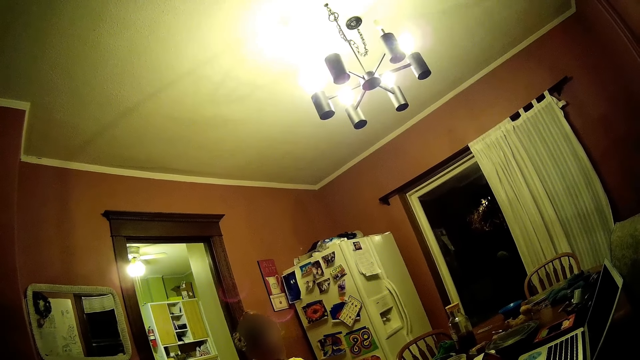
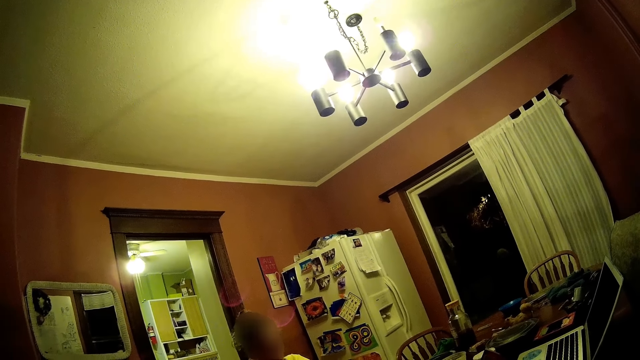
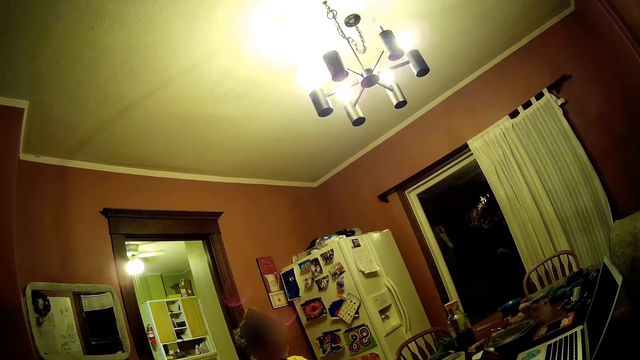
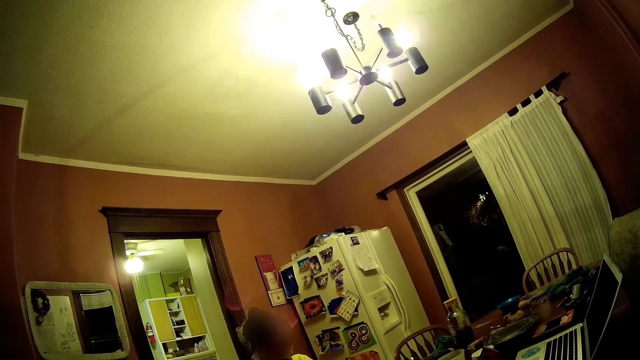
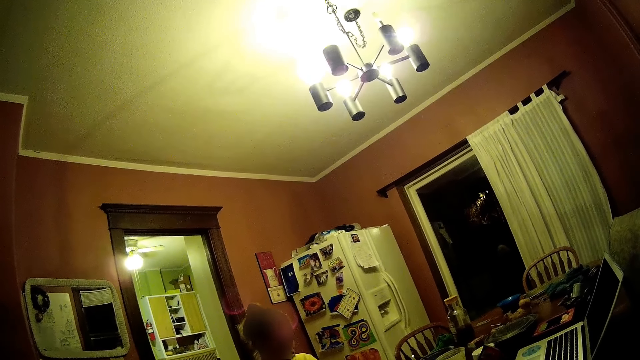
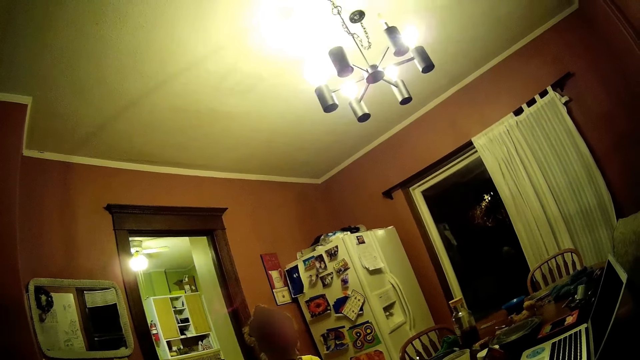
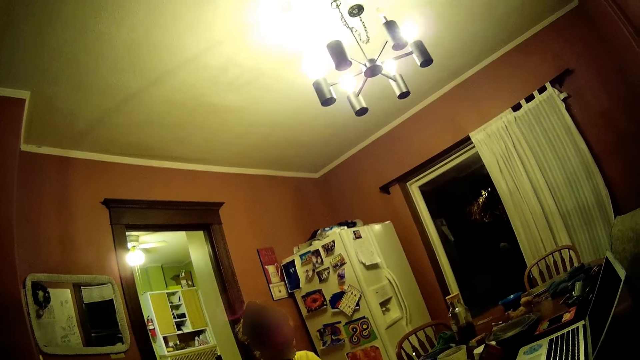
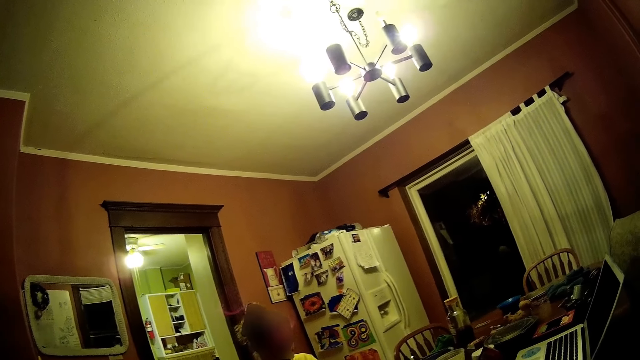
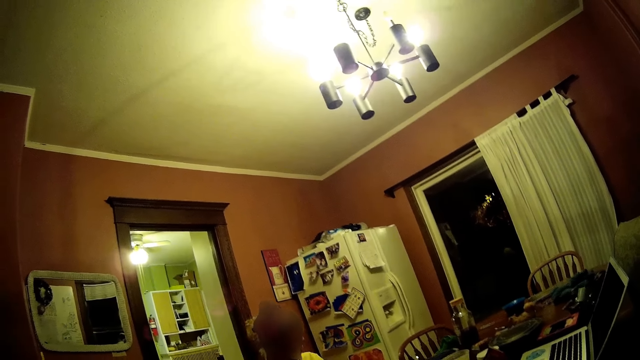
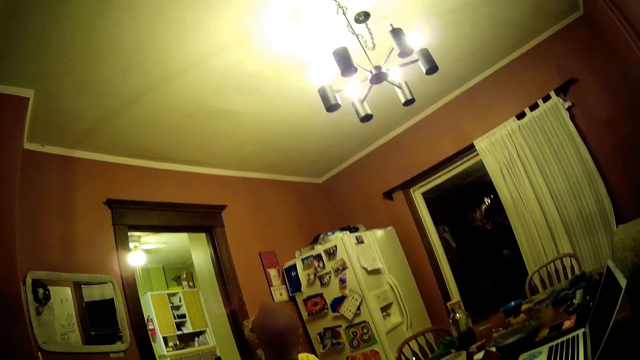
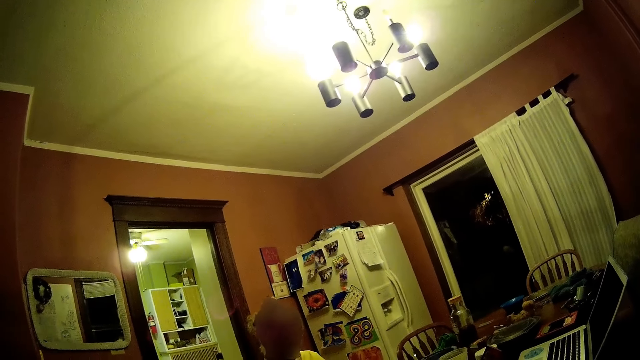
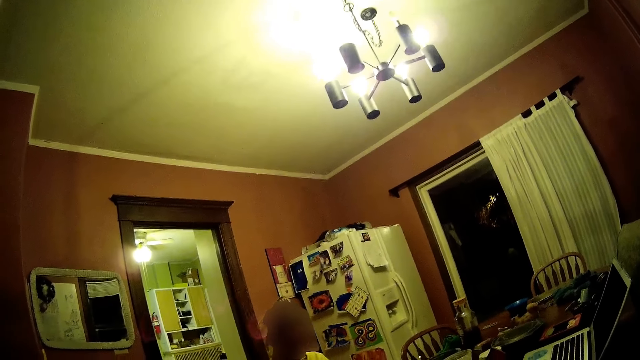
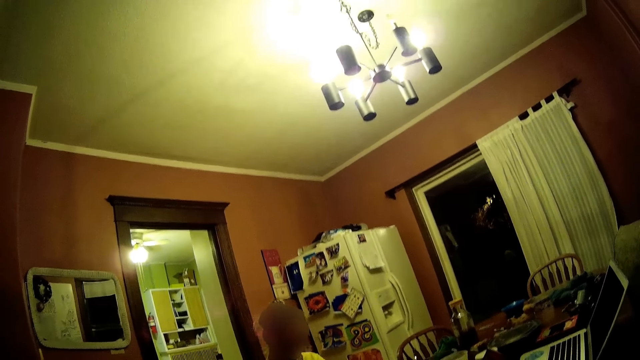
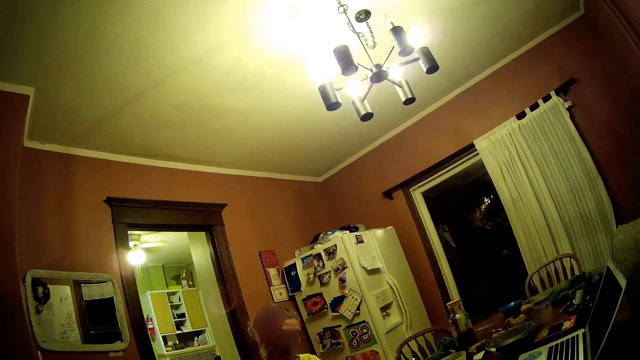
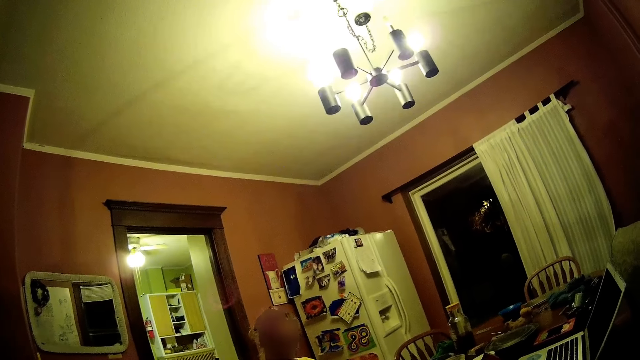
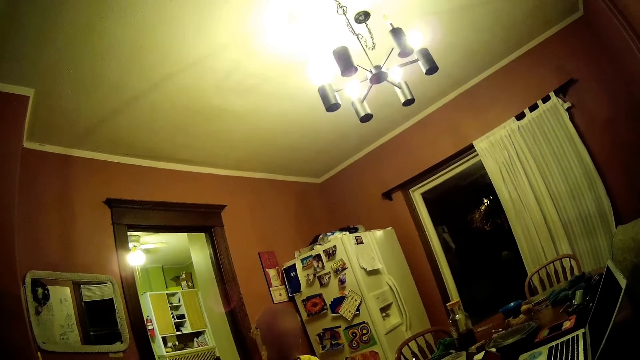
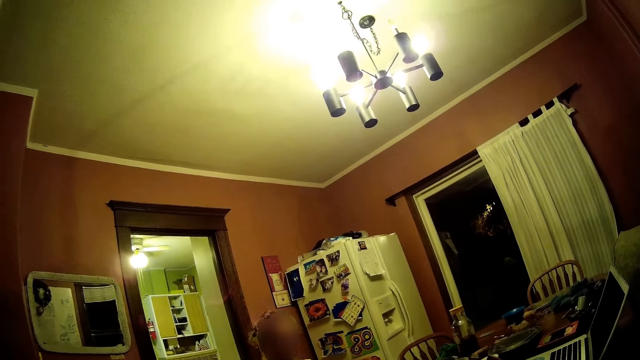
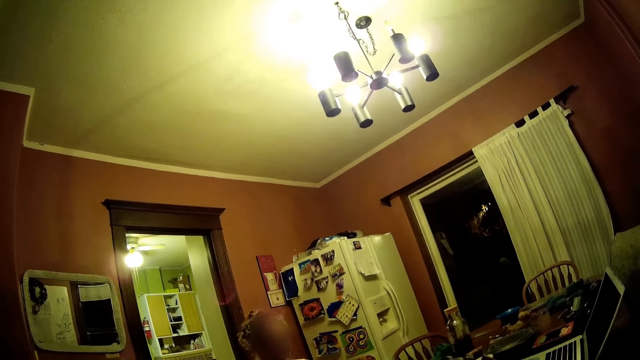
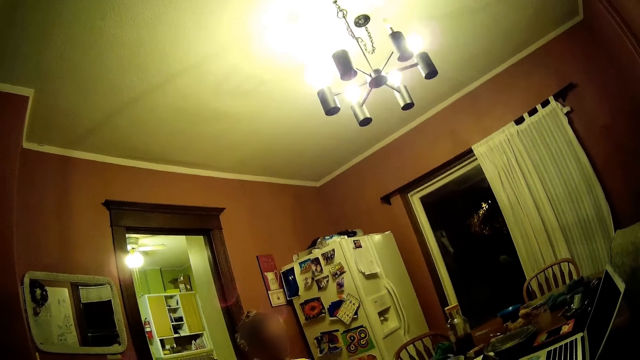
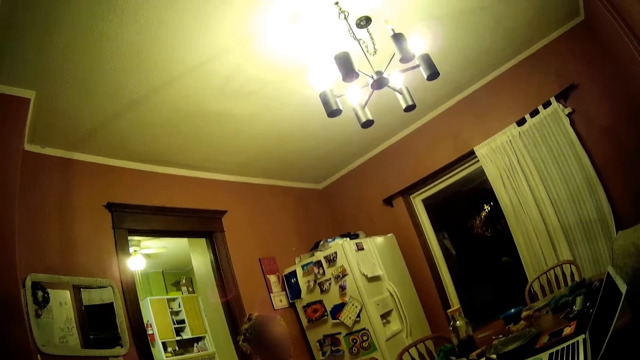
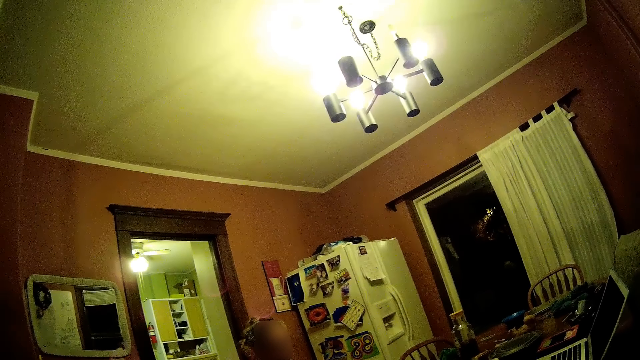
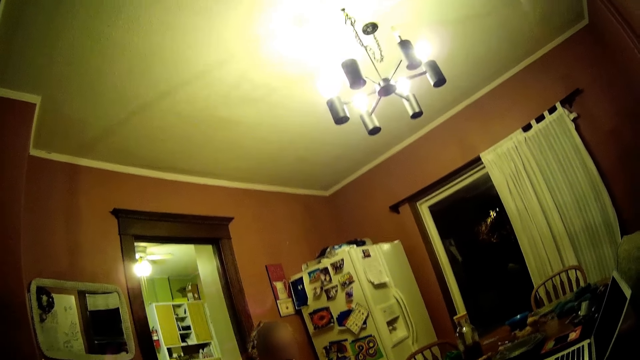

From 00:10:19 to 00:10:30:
The camera wearer looks around. They look around again.

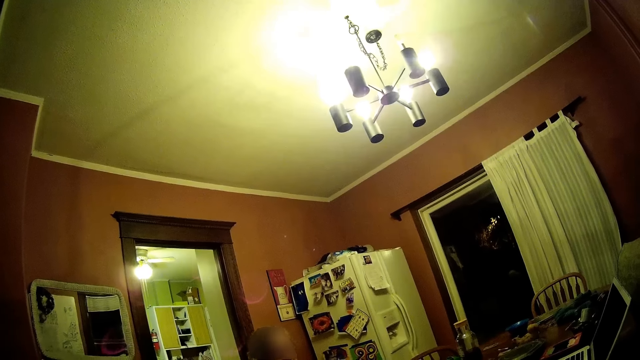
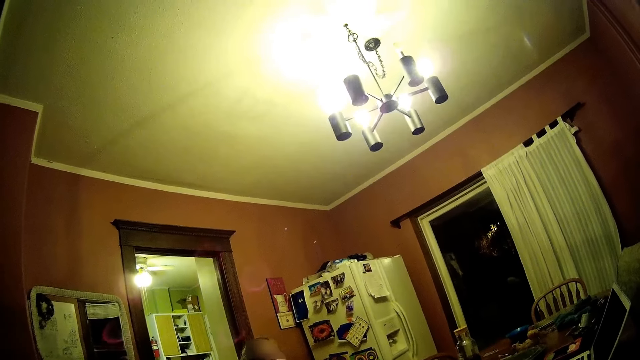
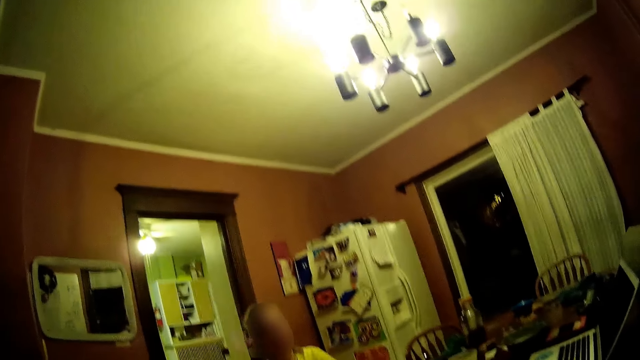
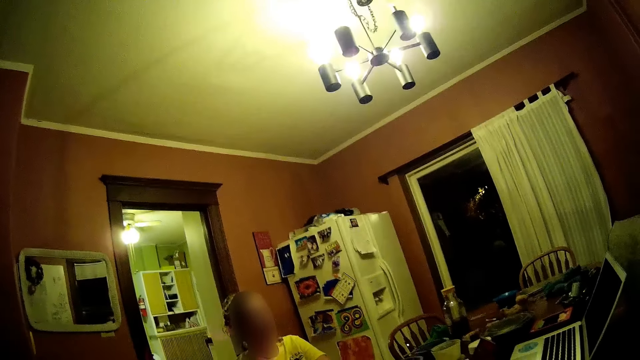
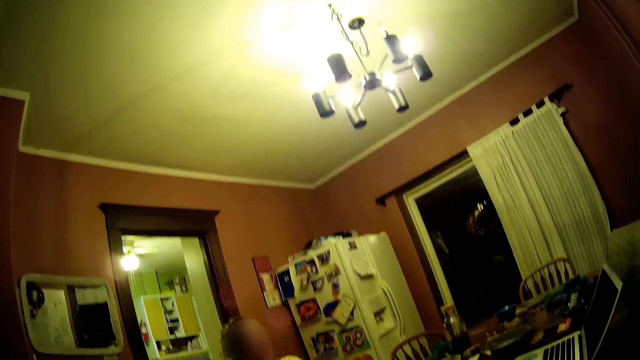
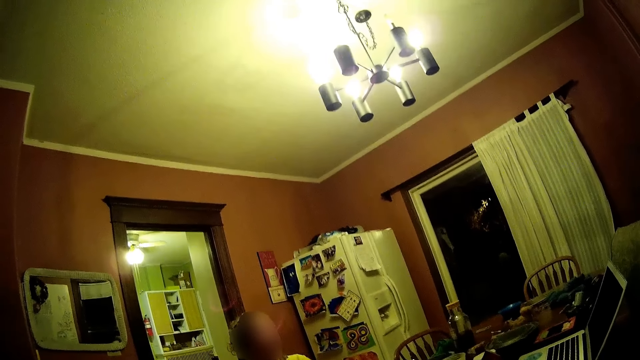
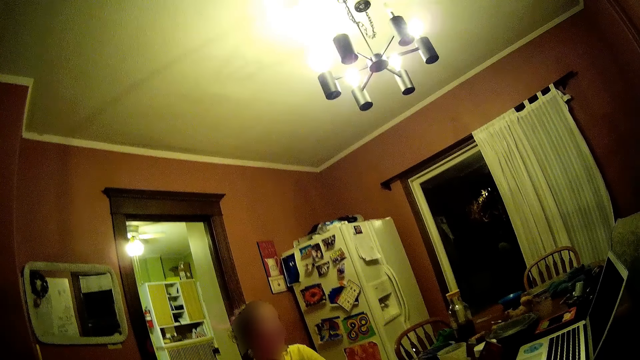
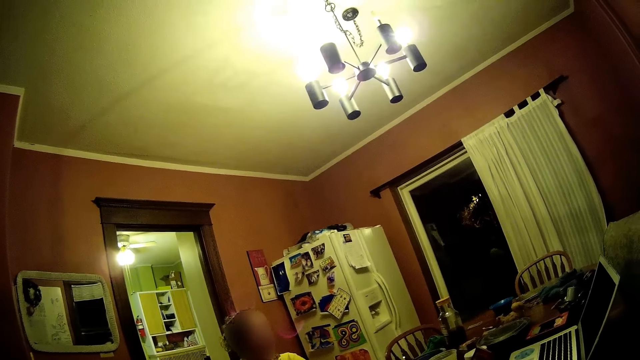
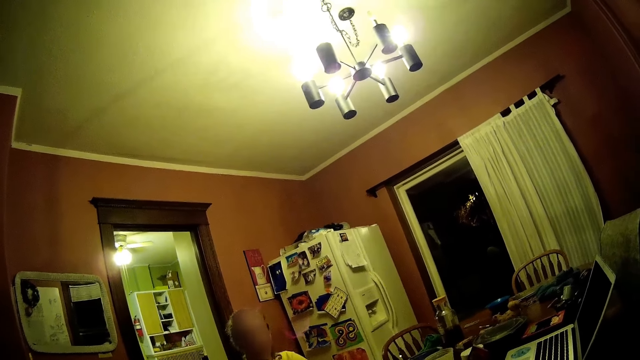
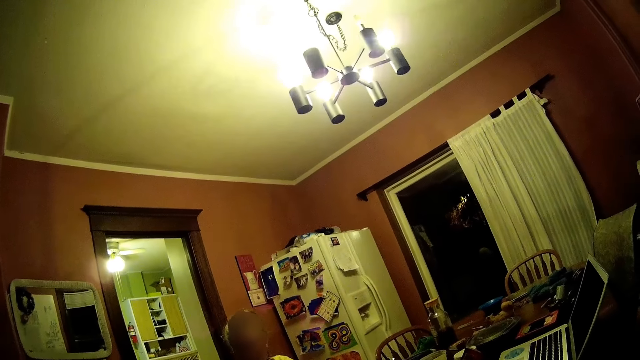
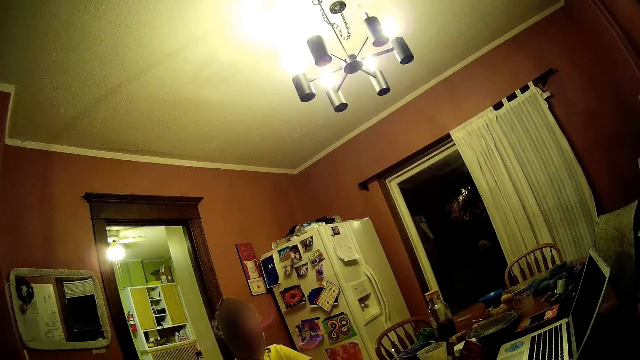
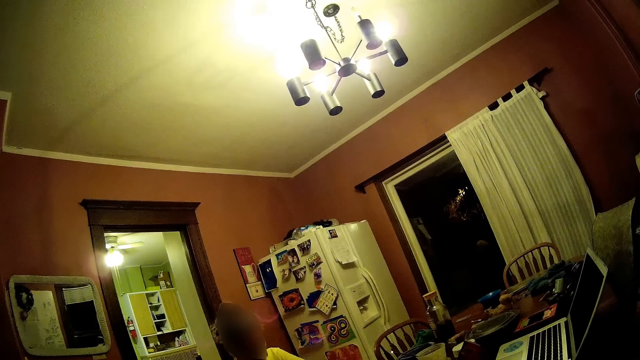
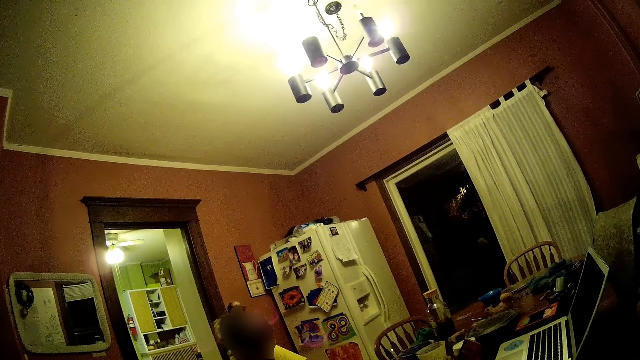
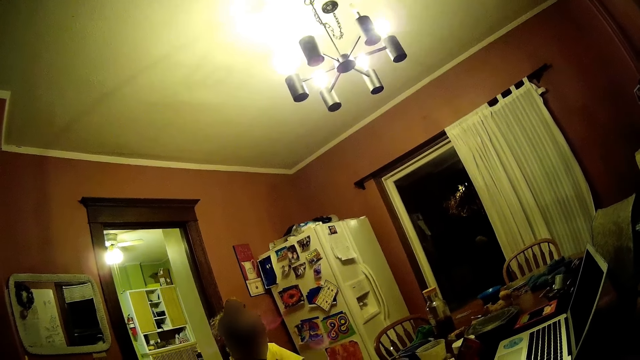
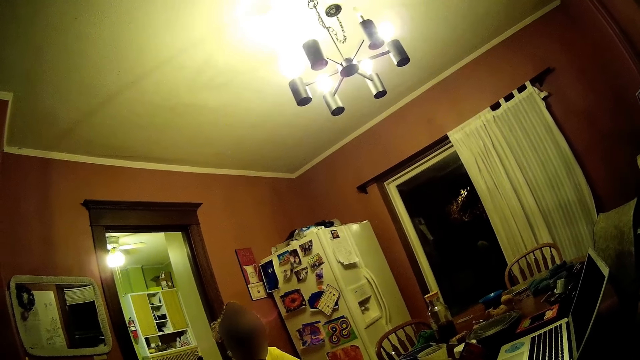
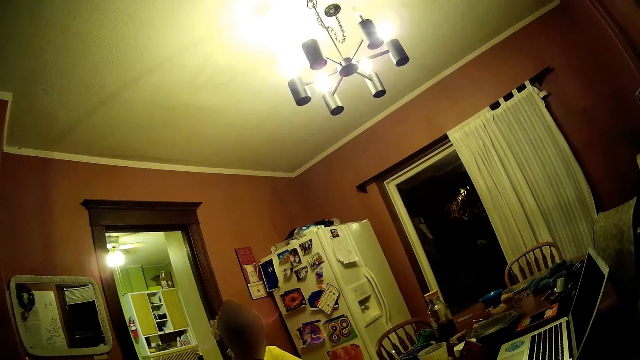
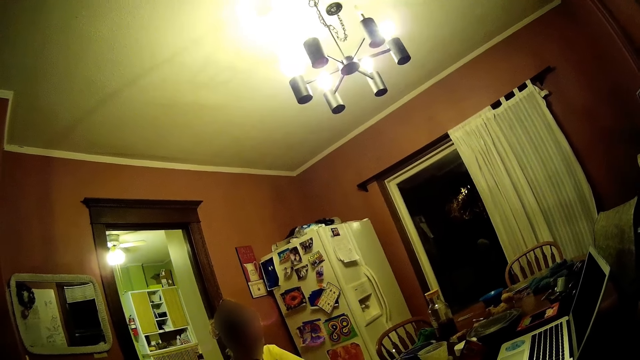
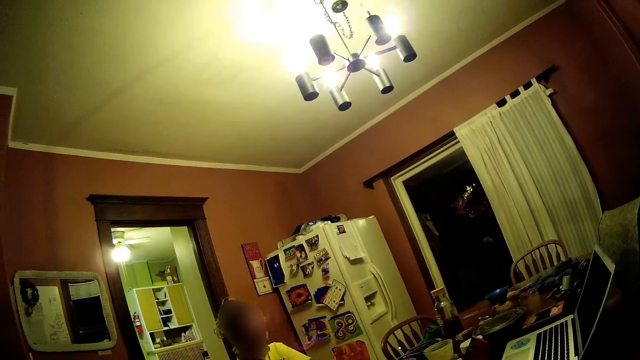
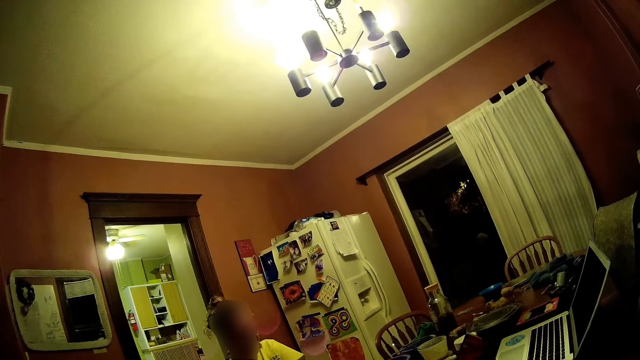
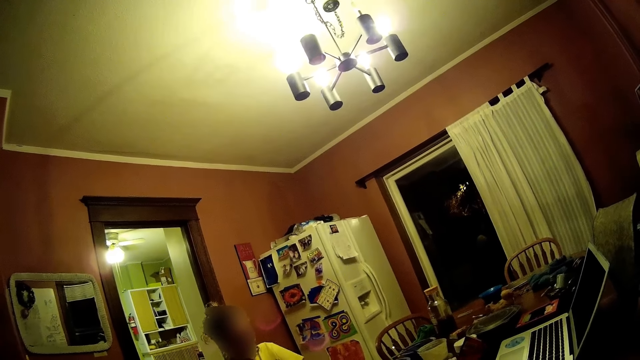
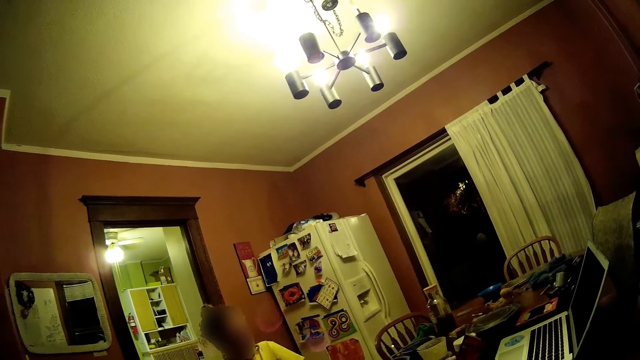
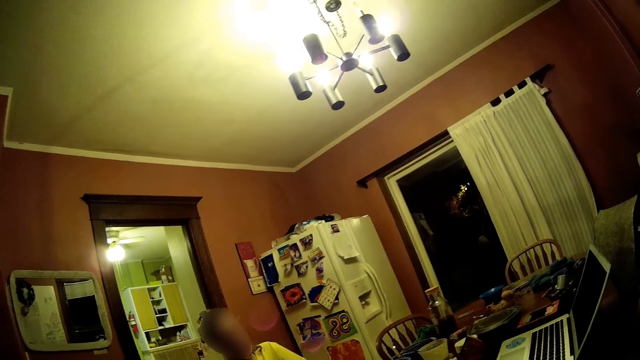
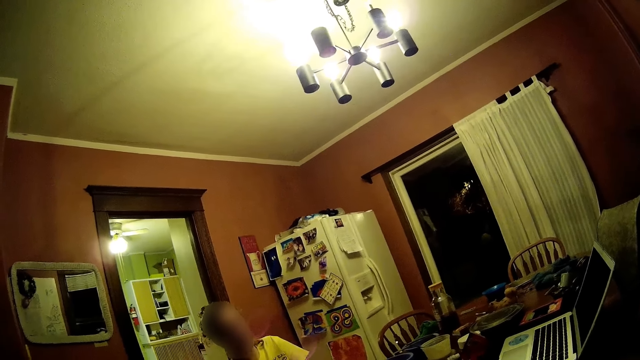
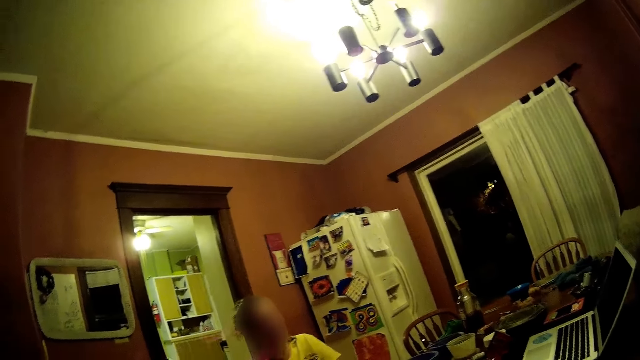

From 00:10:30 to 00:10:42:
The camera wearer looks around.
